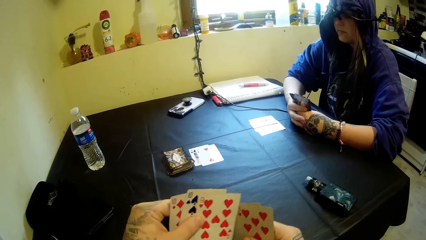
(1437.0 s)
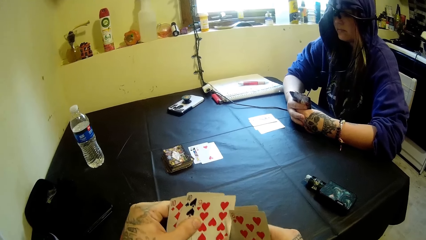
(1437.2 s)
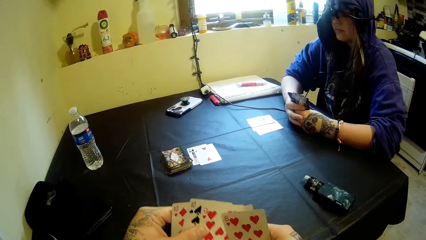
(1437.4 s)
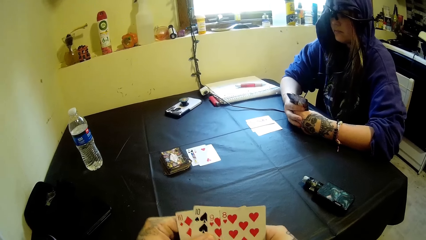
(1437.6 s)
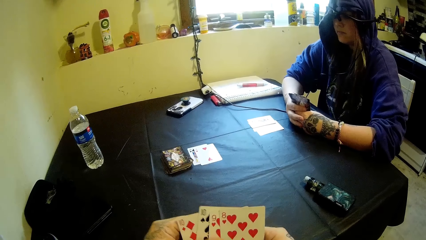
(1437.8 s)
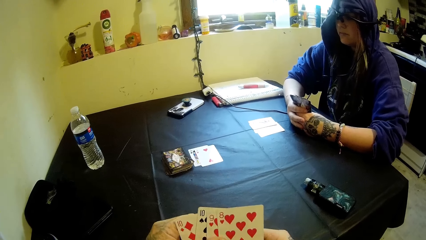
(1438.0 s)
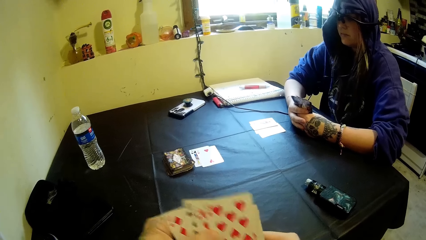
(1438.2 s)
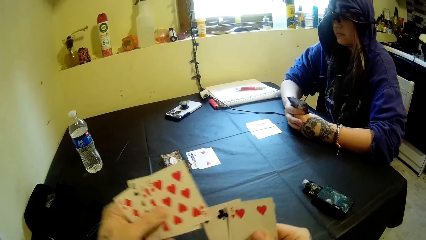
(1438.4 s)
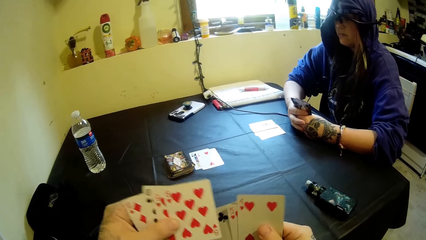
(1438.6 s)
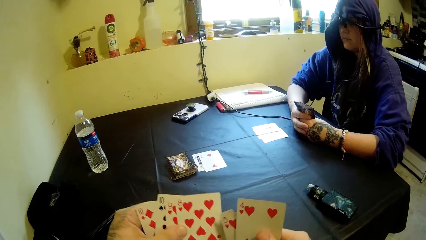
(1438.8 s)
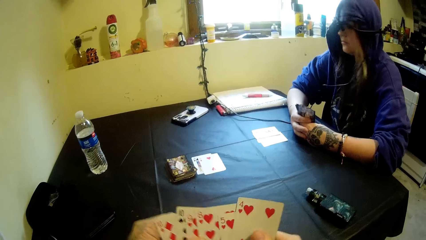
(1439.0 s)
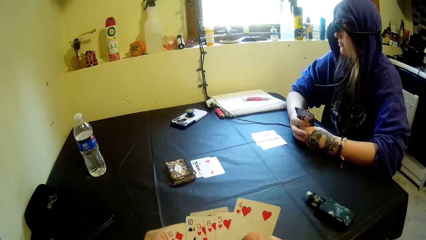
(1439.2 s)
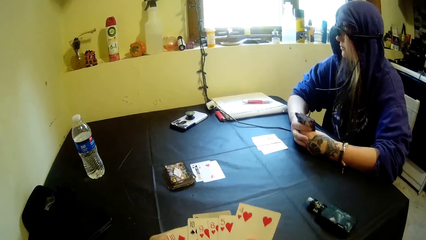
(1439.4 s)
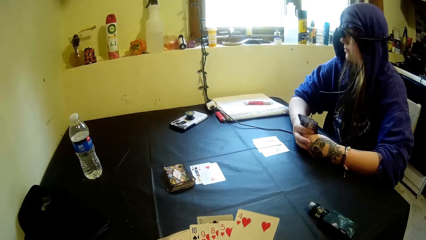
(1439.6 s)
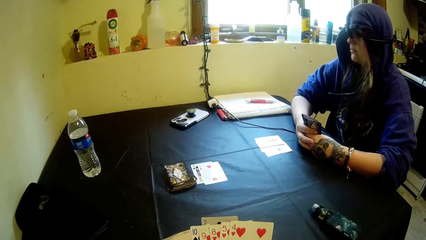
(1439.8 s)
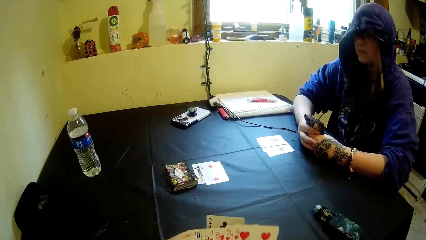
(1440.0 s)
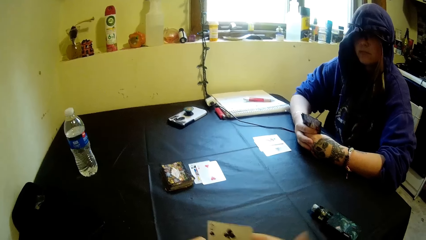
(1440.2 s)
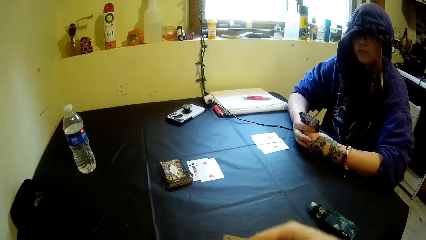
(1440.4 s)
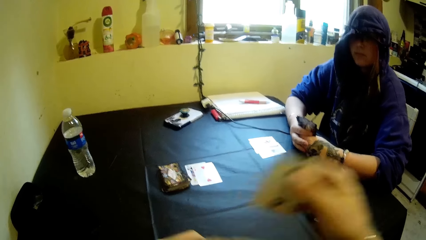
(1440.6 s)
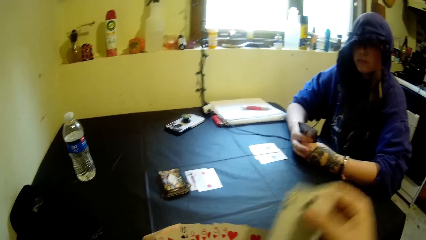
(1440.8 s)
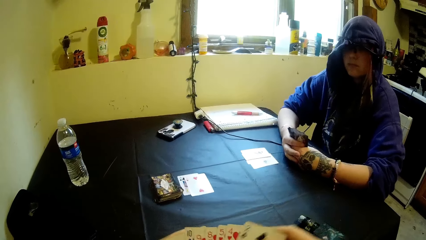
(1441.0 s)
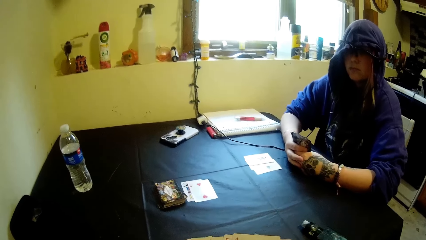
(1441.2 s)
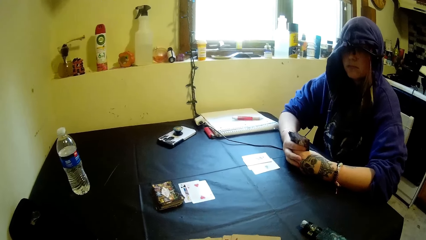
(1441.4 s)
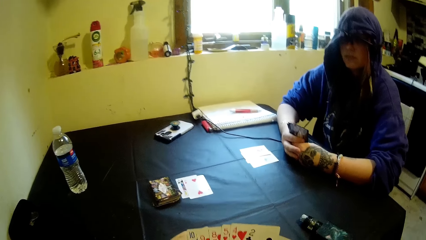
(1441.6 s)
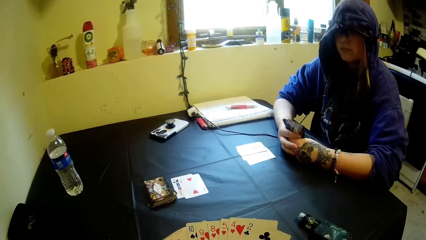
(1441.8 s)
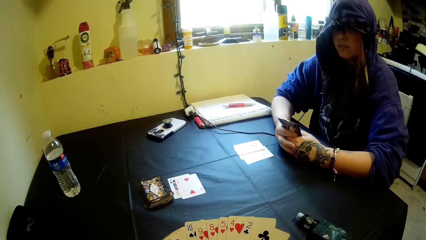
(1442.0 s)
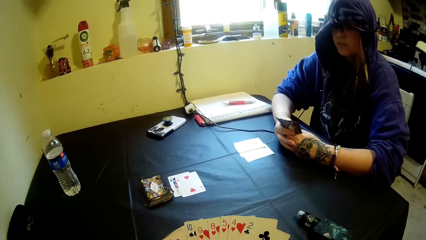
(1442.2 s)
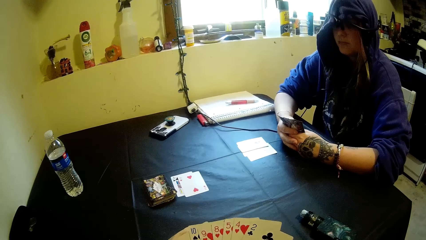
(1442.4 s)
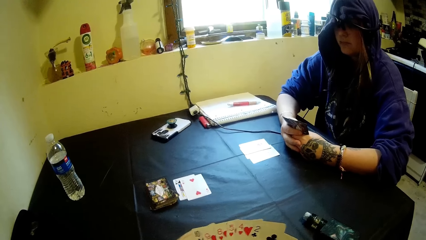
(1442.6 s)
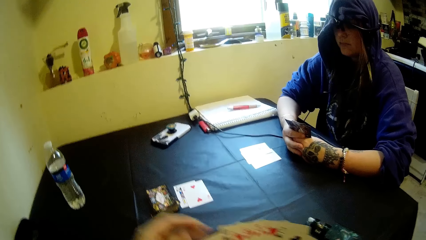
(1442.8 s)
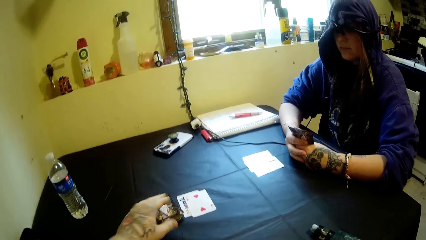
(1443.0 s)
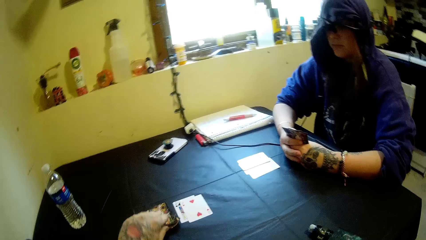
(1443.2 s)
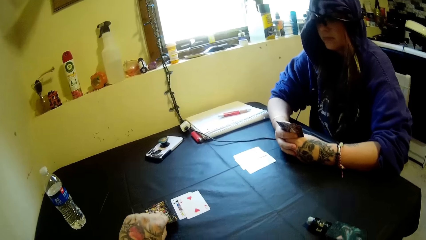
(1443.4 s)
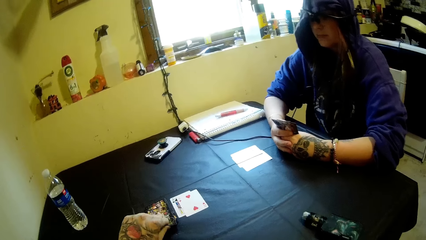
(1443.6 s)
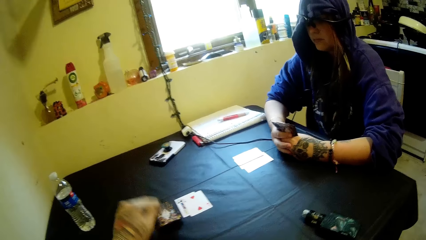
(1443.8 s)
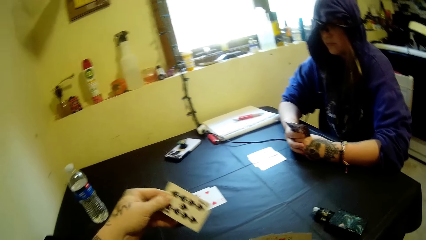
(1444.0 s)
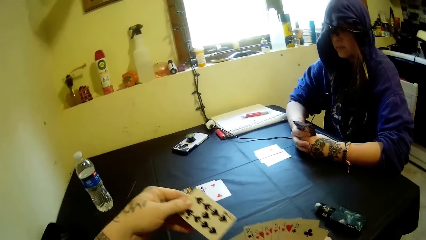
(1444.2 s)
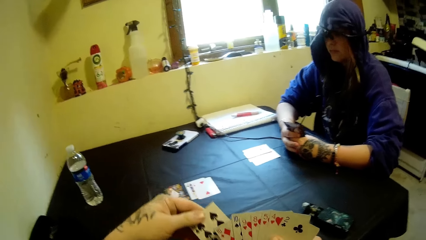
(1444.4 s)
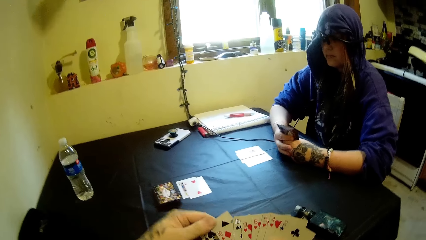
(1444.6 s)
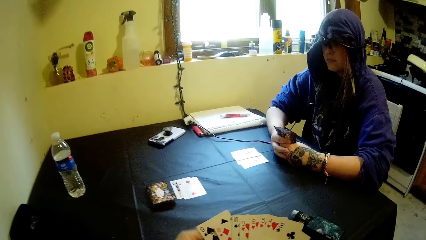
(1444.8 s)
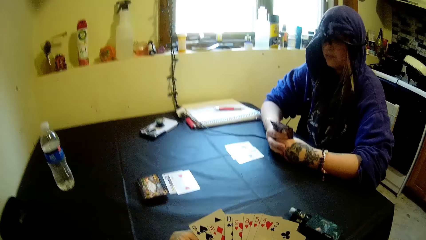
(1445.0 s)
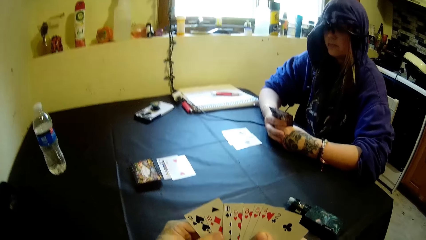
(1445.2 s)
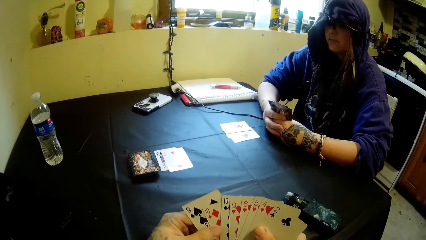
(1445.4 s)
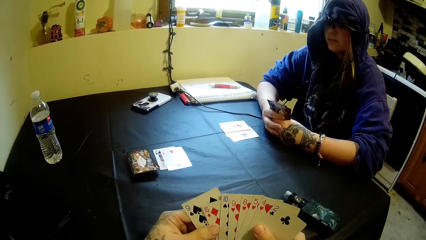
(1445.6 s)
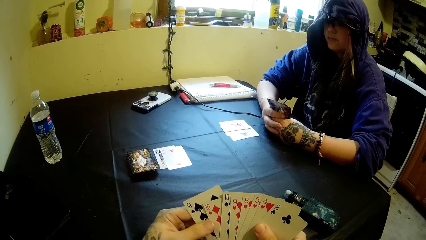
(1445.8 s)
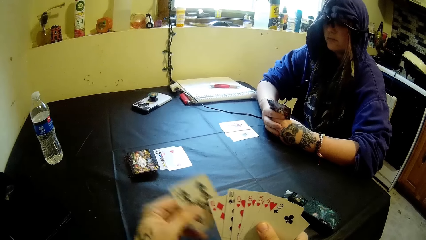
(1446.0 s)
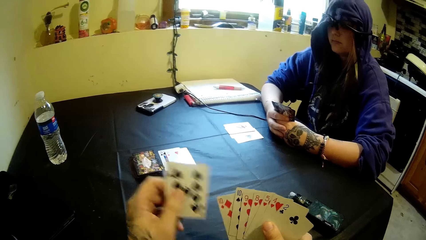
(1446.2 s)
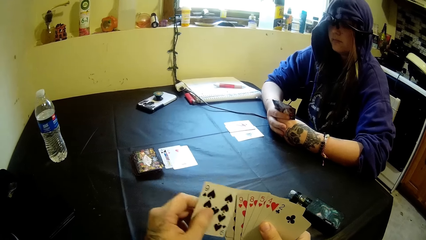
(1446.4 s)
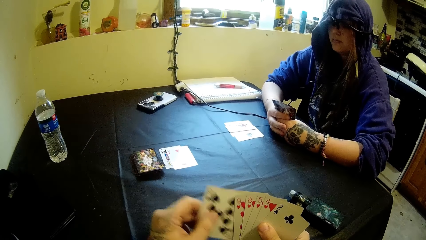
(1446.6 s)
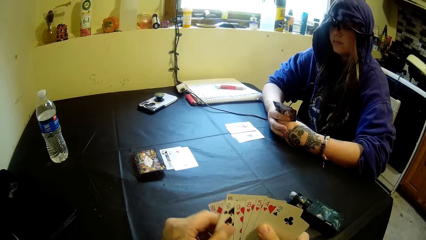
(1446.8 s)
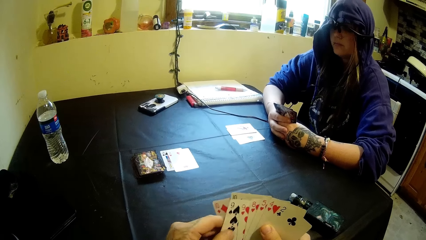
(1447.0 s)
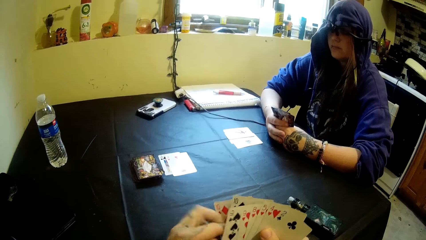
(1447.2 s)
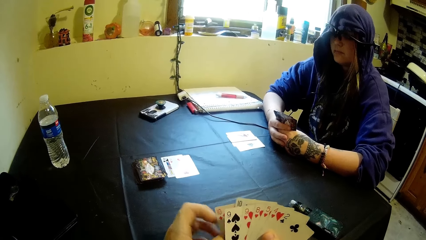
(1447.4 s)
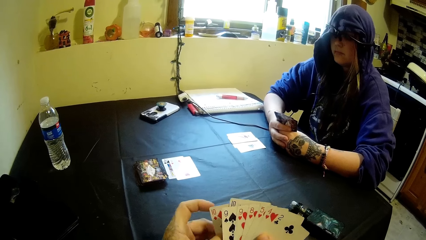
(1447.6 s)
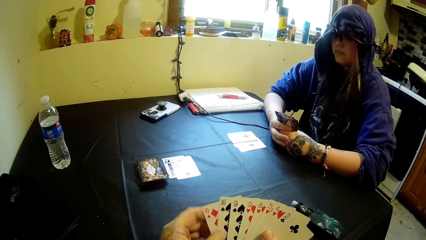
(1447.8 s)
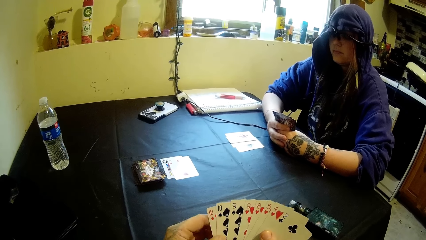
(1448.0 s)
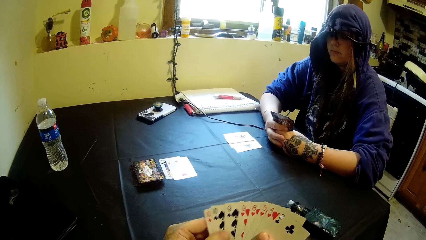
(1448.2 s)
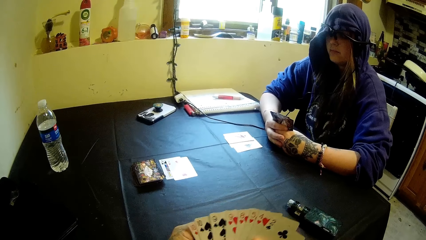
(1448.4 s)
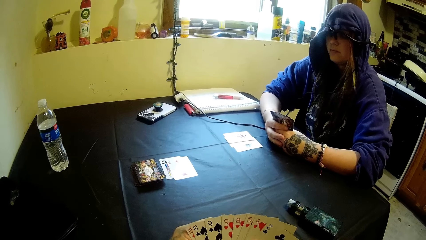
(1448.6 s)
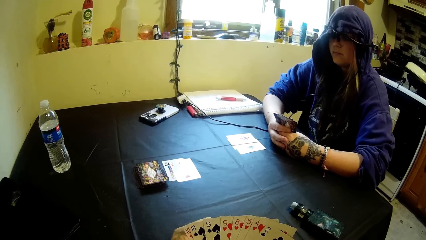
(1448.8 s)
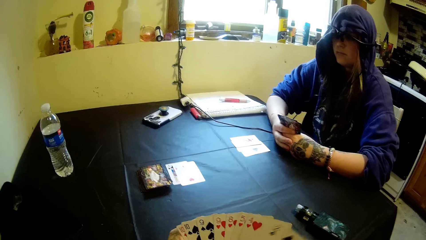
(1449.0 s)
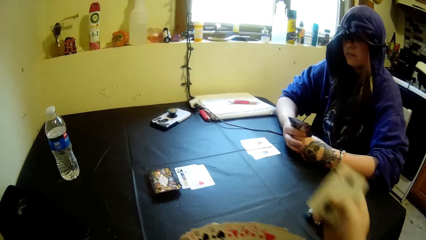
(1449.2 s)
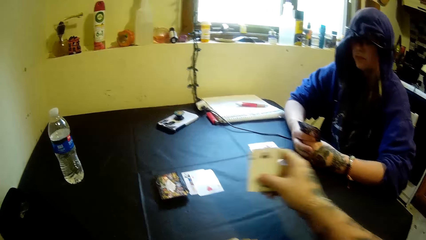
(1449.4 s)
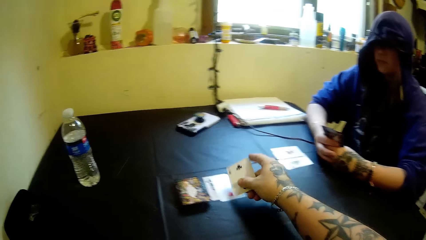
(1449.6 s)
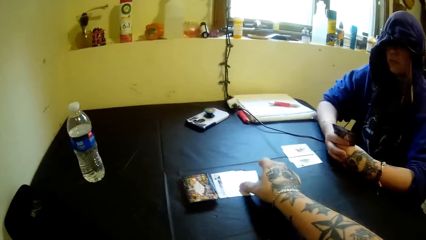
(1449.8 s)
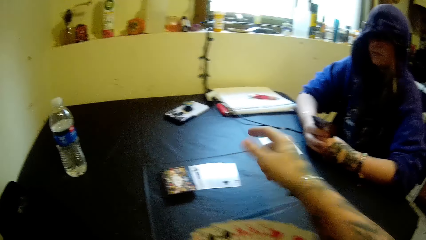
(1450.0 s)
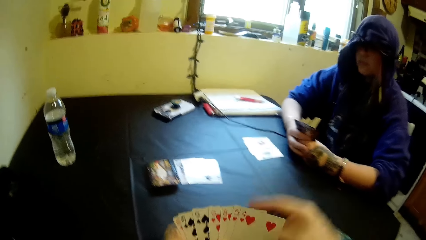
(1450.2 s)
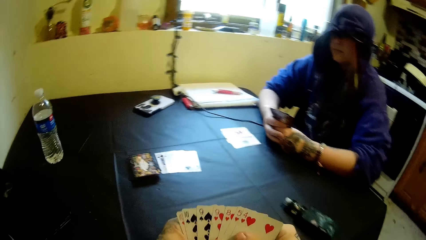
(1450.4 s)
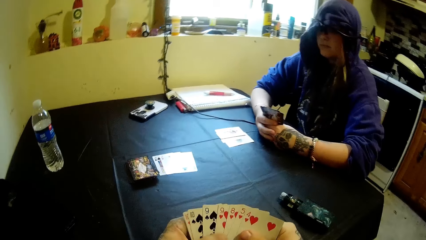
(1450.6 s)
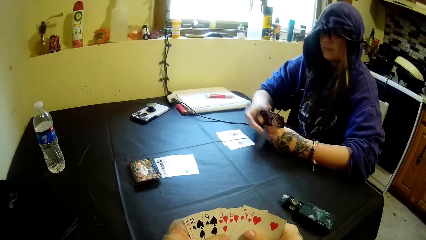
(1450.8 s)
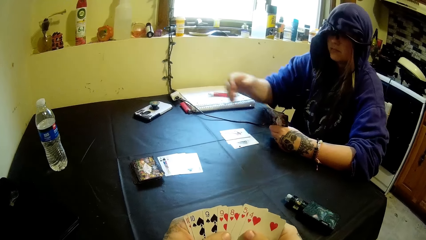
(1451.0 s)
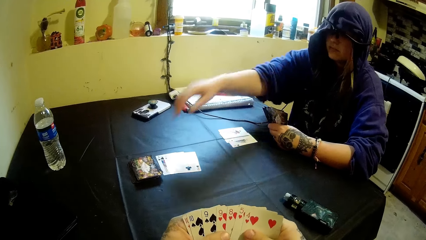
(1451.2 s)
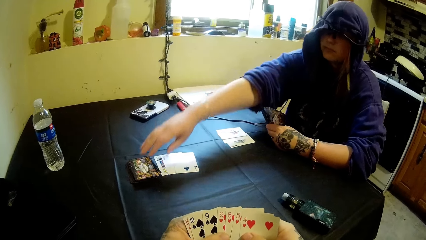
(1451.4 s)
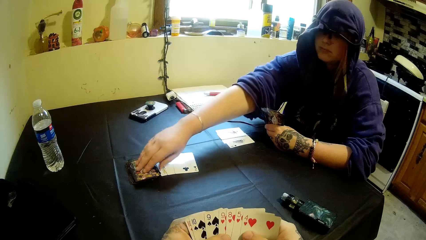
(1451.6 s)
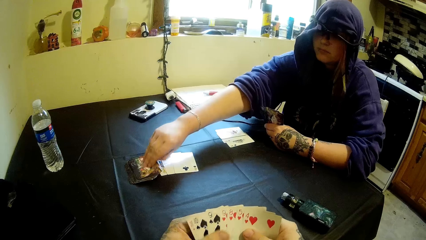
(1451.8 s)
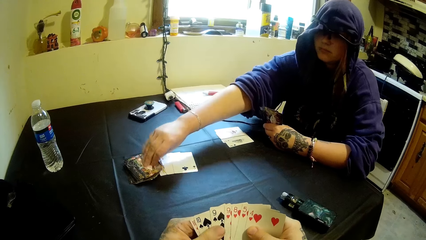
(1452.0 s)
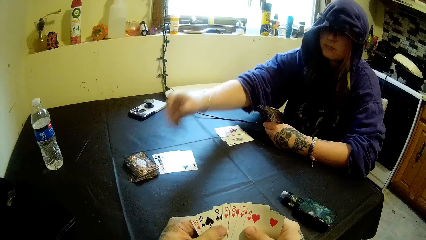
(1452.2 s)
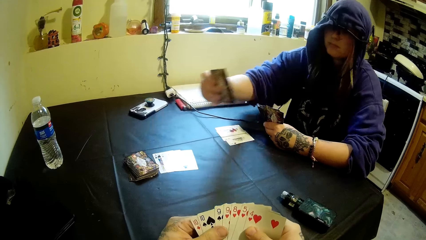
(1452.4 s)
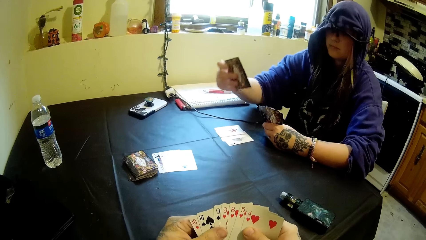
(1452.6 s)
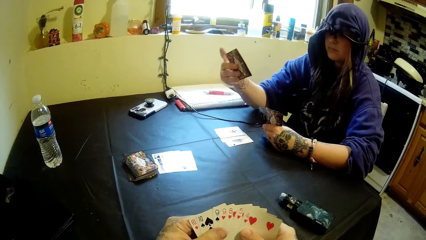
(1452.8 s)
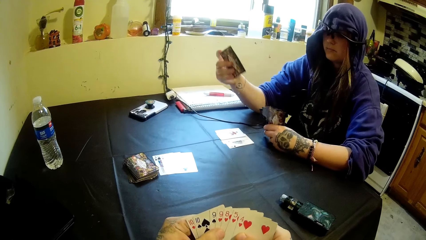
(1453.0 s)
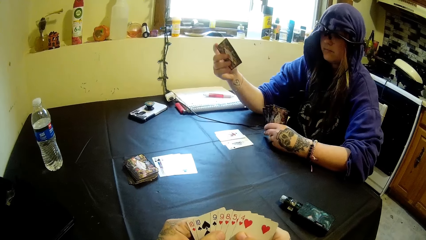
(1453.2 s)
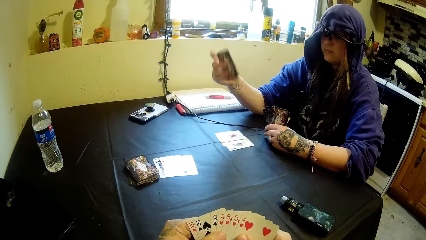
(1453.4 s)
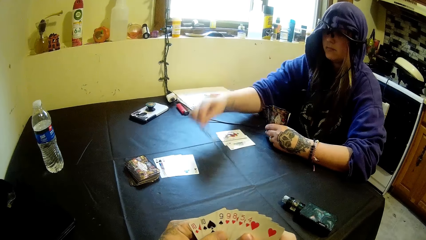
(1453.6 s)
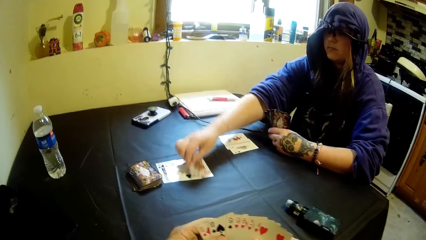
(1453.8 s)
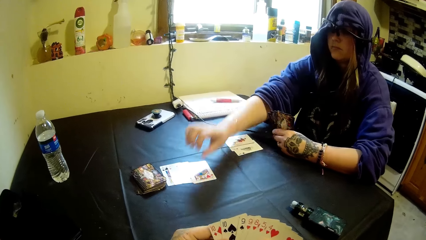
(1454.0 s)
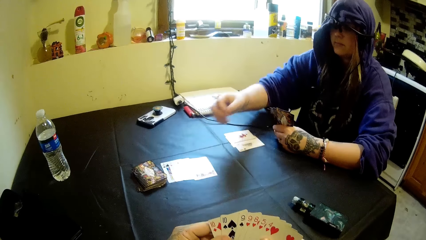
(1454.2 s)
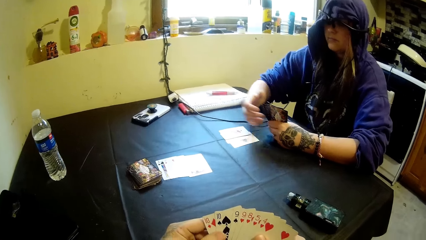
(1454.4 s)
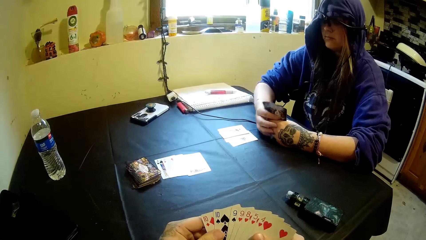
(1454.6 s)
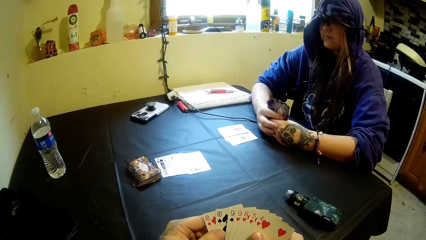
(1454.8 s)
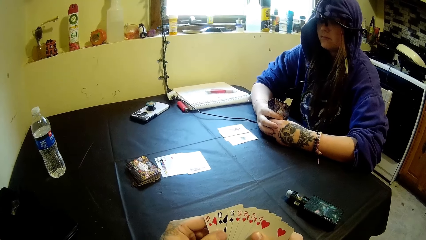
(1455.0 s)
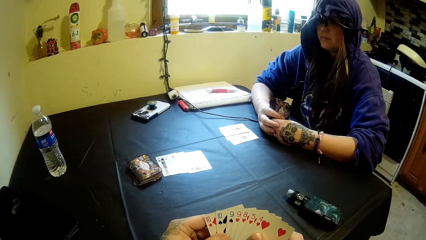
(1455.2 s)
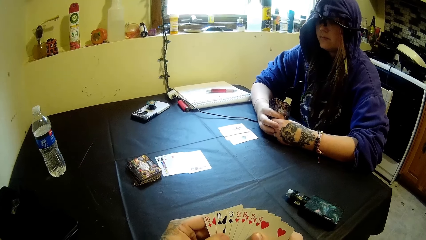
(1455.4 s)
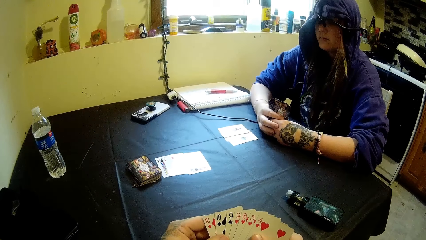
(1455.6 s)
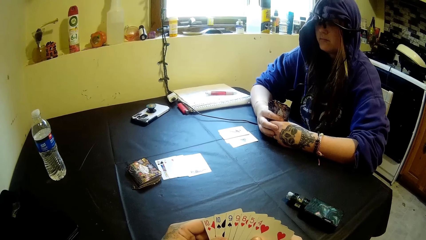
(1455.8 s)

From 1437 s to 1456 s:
A woman turns the head. The camera wearer lifts a hand and lowers a hand. He picks up a card from the table with his left hand. He shuffles the cards in his hands. He holds the card with the other hand. He picks a card and puts the card back. He lifts a card. He drops a card on the table with his right hand. He holds the cards with the other hand. The woman moves a hand. She picks up a card from the table with her right hand. She drops the card on the table with her right hand. She moves a hand. She holds the cards with the other hand.
